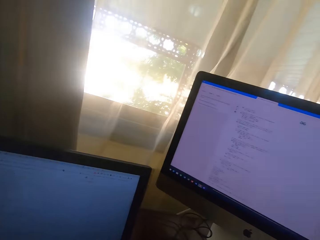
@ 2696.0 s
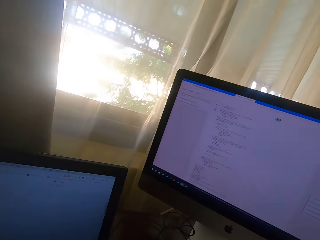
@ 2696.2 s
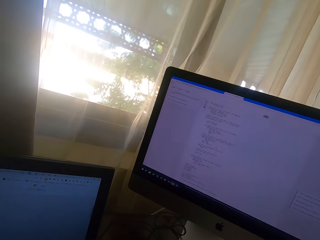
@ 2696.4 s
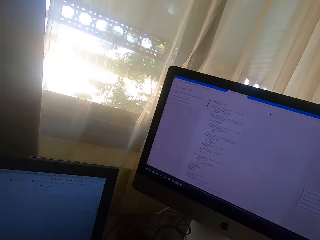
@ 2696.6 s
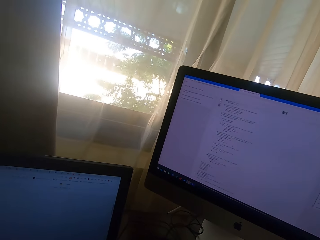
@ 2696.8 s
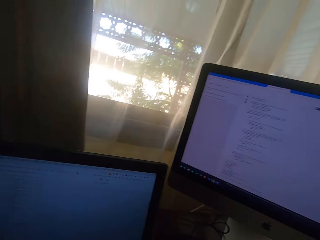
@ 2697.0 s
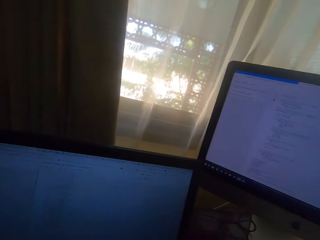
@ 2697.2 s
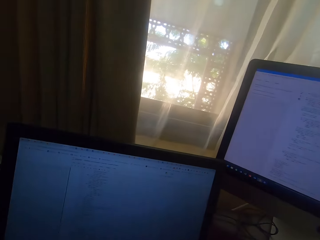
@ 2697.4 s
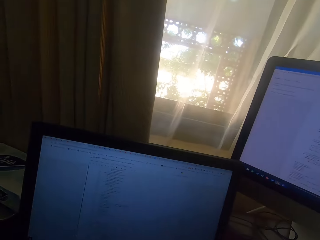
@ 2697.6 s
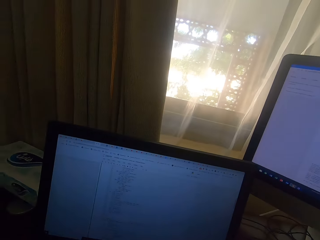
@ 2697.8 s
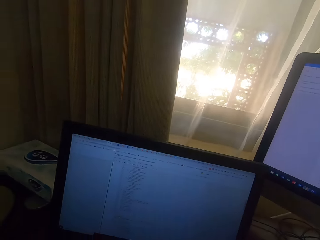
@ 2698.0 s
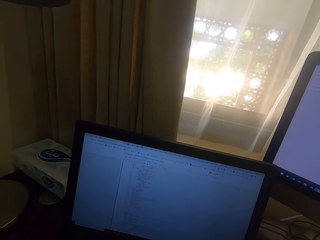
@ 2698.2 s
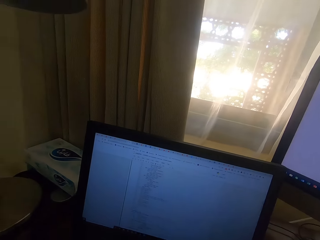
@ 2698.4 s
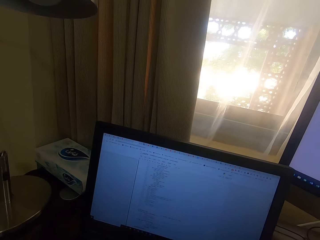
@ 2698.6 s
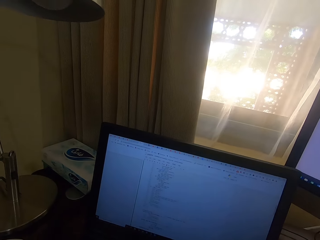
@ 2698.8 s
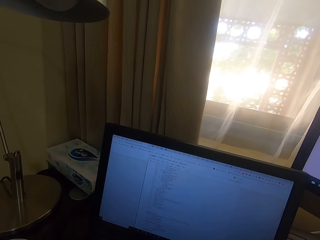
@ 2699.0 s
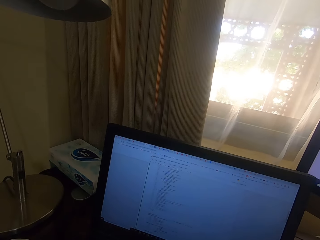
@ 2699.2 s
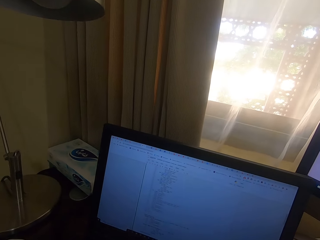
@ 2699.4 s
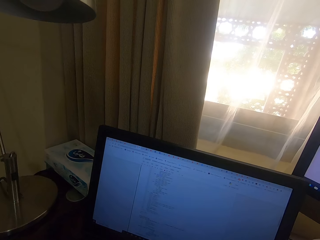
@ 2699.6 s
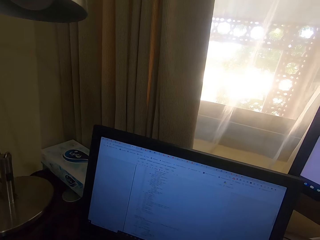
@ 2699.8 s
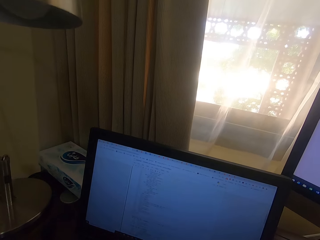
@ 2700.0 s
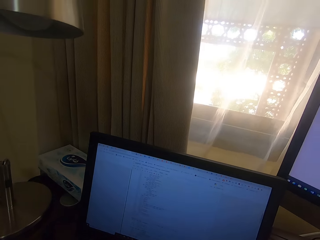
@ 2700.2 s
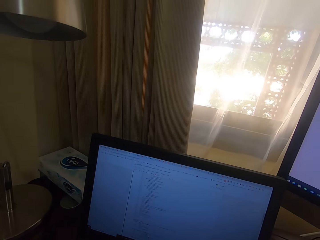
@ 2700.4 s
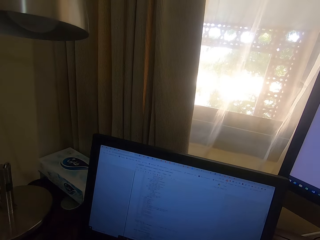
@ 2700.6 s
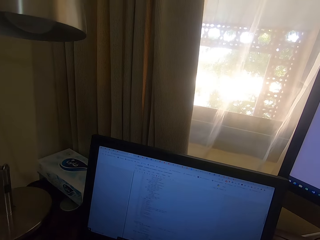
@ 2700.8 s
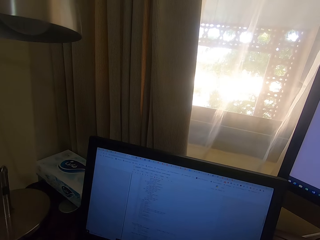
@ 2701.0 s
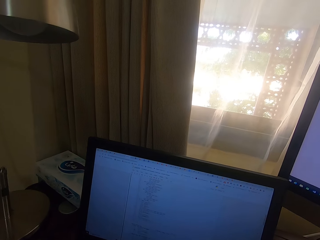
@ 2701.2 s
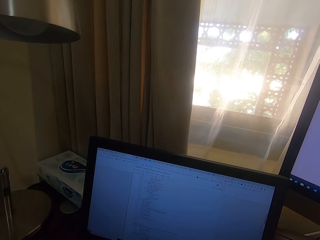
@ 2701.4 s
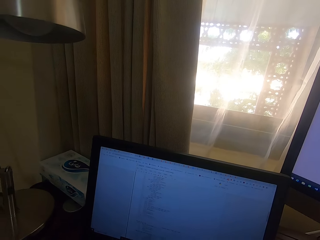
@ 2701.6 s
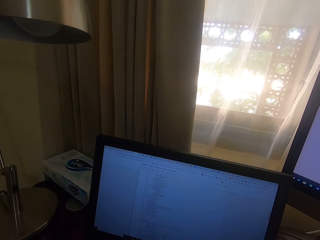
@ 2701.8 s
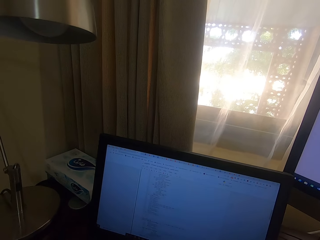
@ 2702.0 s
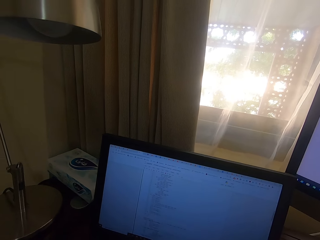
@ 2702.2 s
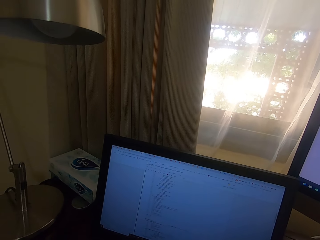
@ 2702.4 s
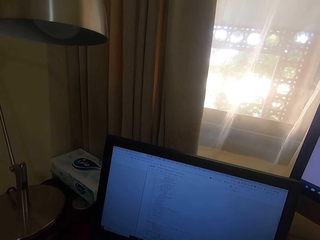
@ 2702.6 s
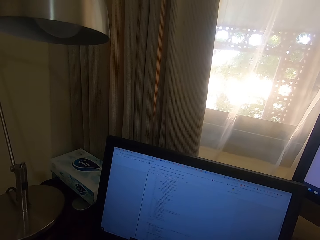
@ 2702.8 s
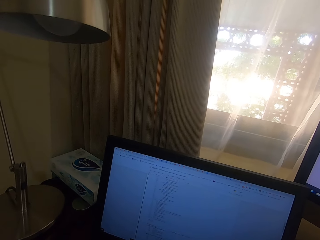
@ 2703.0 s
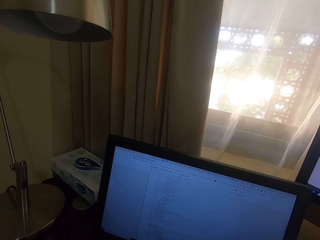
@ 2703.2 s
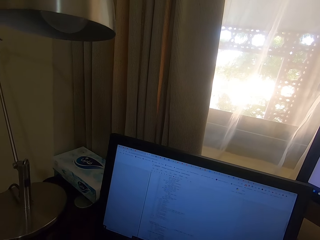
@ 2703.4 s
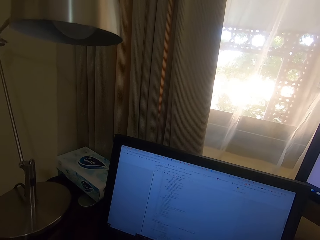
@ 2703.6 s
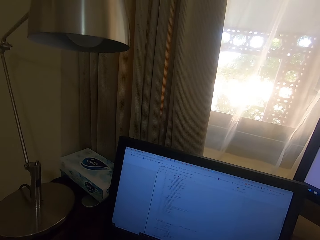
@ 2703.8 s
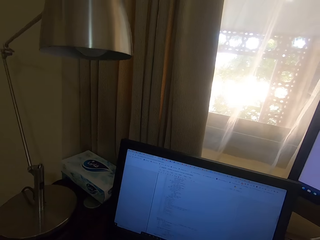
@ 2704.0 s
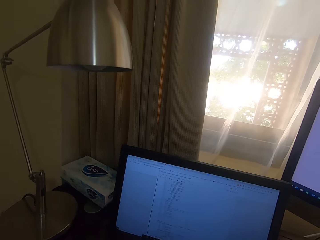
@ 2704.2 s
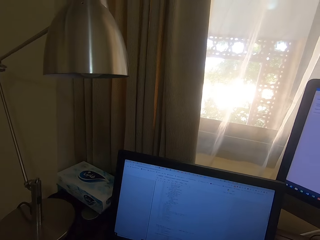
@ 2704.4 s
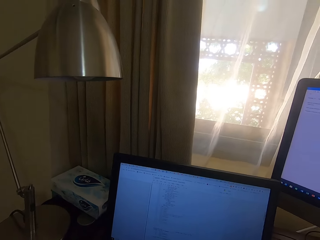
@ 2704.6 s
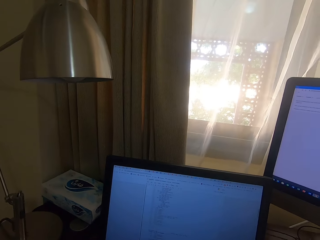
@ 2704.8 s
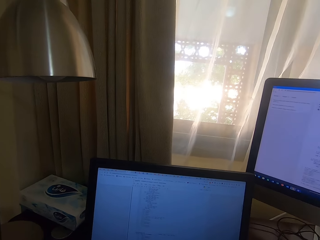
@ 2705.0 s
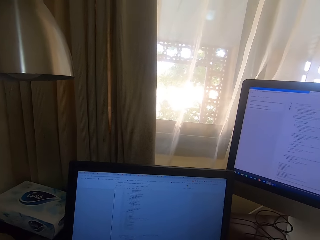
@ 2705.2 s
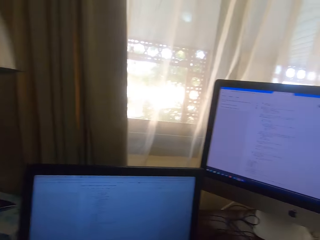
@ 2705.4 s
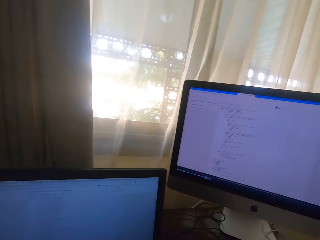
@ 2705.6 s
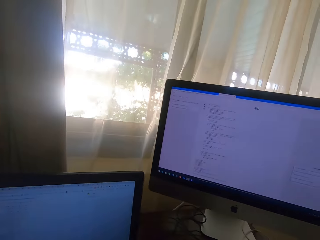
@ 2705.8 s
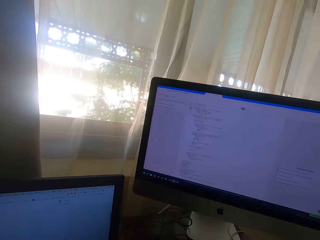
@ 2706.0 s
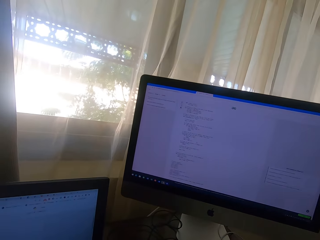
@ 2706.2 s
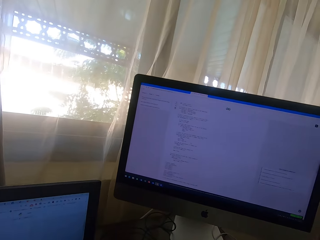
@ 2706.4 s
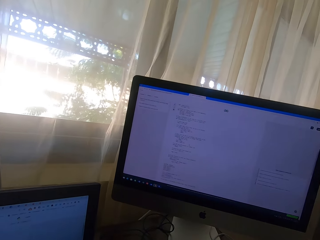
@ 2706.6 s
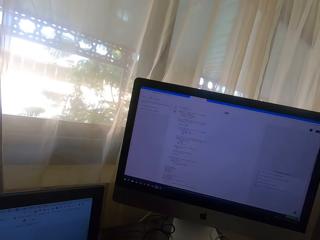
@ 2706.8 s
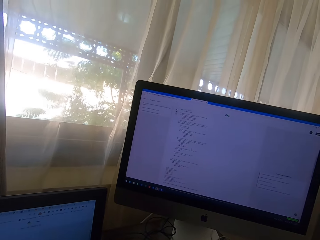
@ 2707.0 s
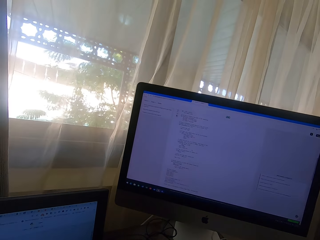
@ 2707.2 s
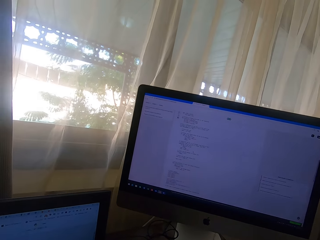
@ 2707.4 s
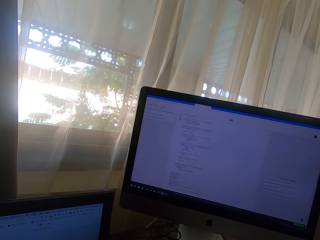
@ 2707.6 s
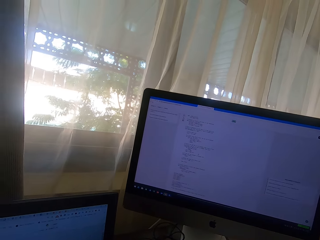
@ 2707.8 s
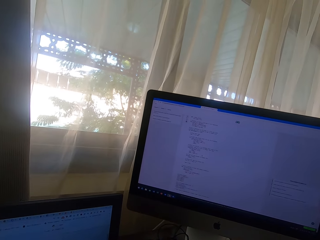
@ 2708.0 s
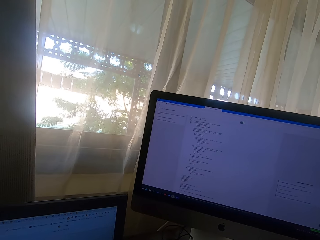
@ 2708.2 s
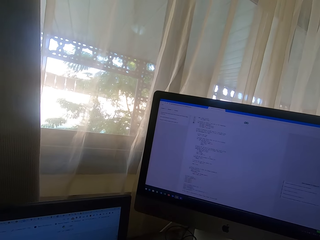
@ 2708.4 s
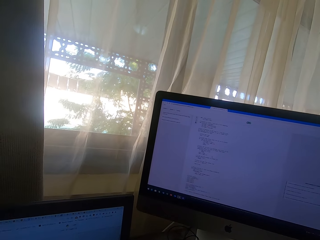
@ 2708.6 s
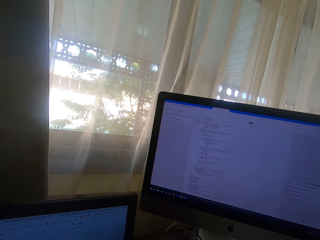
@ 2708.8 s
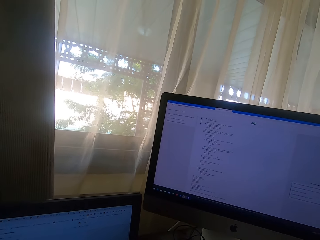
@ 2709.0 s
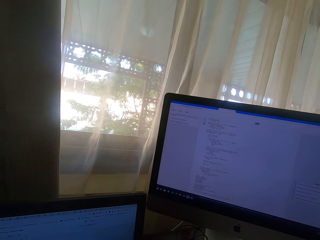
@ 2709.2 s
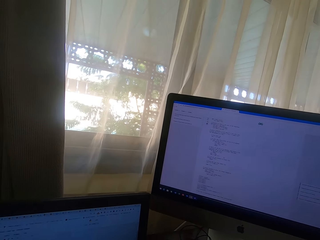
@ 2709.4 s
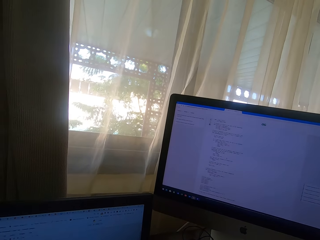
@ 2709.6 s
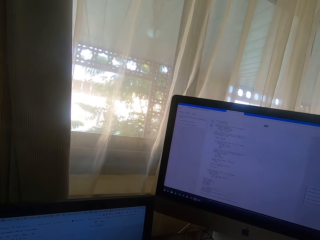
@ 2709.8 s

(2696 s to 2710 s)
The camera wearer looks at the monitor. They look at the laptop. They look at the monitor.

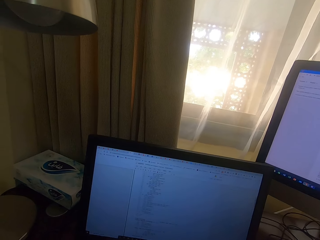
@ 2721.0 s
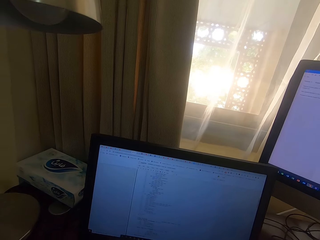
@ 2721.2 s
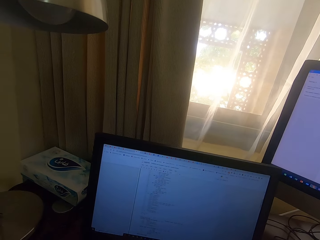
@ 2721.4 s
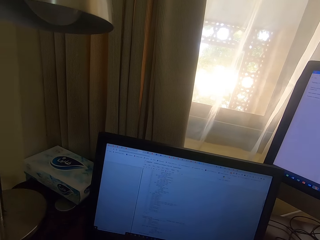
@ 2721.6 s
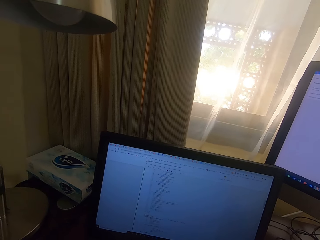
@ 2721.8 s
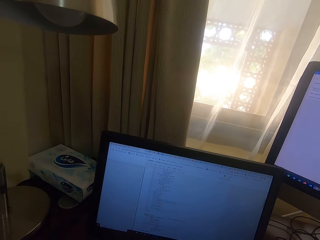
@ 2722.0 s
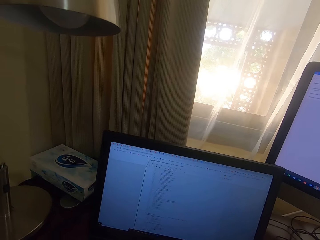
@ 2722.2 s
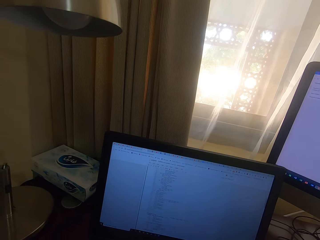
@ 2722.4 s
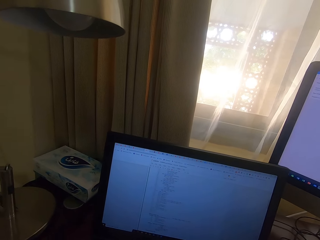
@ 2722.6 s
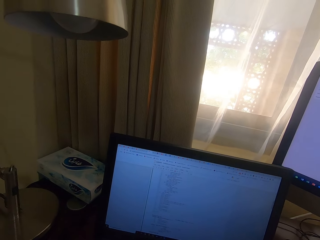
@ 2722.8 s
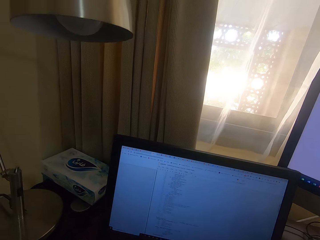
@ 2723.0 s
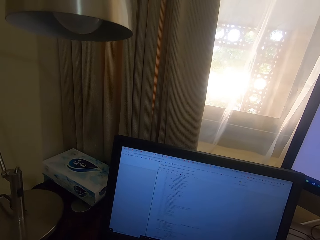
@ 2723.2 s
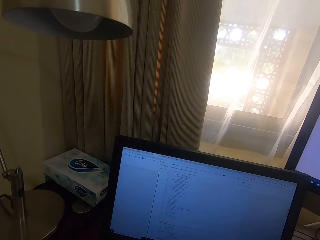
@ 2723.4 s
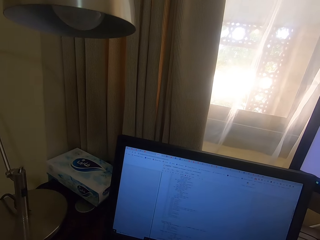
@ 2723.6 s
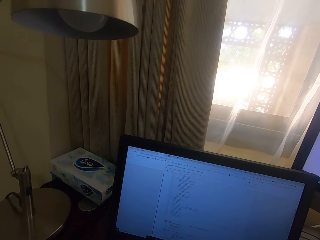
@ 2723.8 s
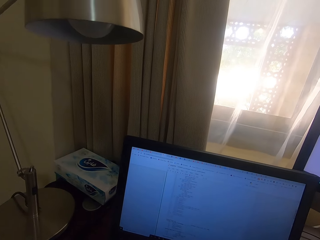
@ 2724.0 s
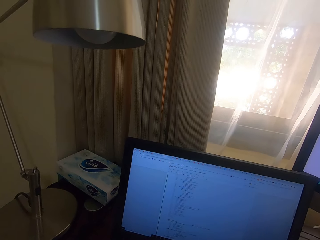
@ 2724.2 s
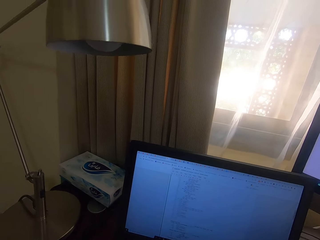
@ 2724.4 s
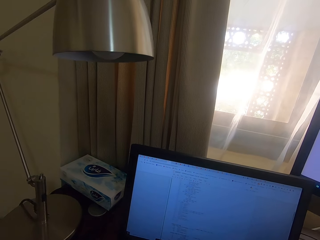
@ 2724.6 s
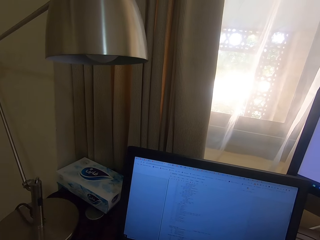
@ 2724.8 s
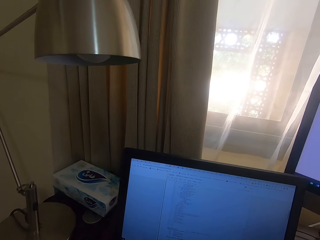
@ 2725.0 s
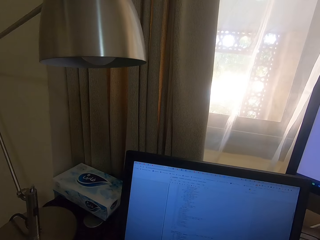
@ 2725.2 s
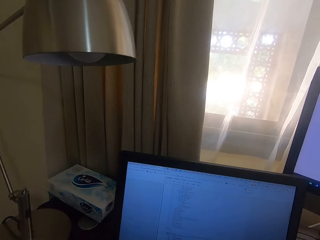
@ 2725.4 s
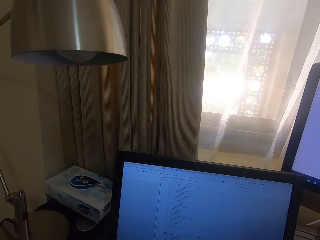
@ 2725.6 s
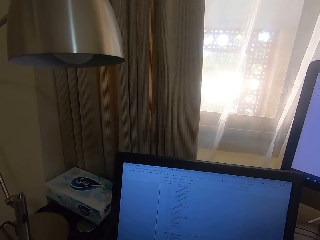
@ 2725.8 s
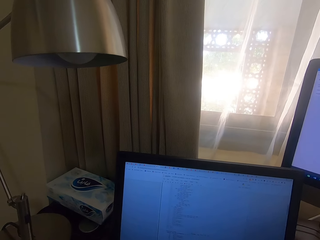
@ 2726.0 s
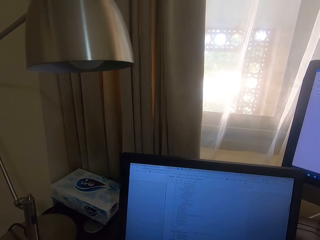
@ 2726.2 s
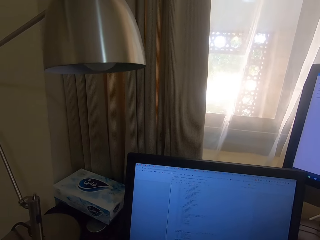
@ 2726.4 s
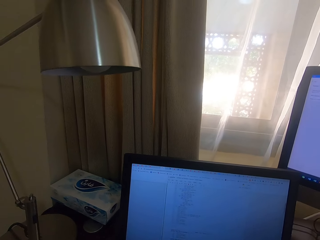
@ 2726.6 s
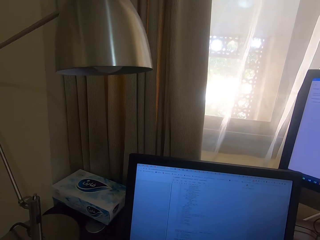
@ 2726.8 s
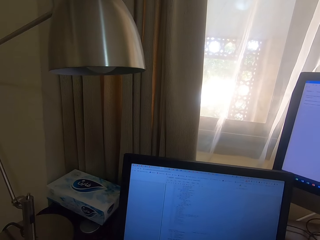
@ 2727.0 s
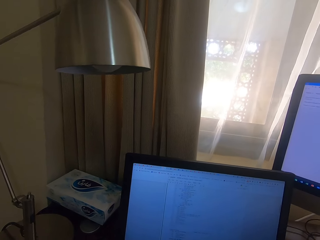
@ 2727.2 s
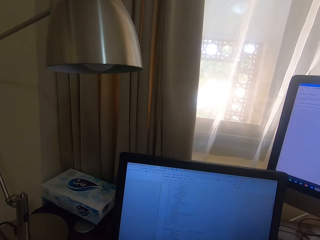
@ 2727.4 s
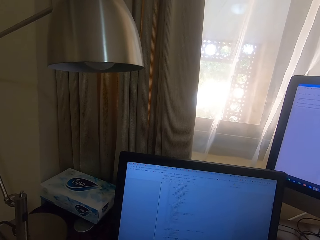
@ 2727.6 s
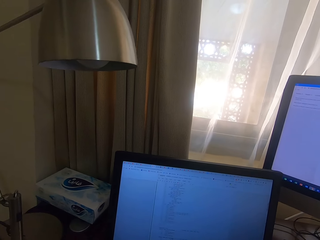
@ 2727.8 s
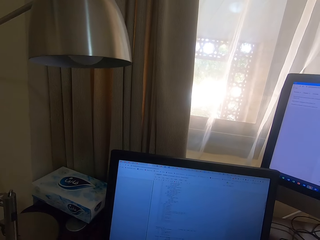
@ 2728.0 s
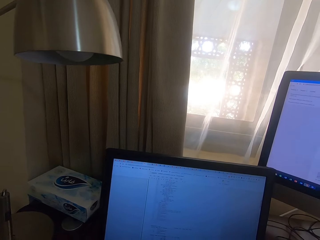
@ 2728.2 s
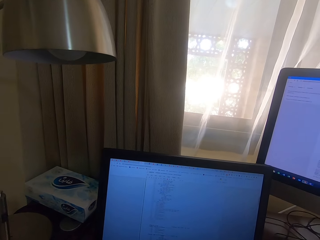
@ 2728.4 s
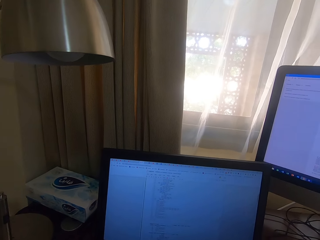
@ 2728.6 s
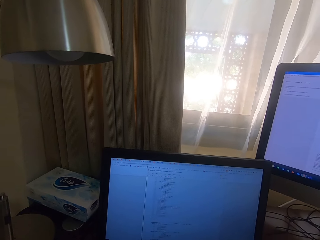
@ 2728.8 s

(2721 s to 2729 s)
The camera wearer looks at the laptop.
